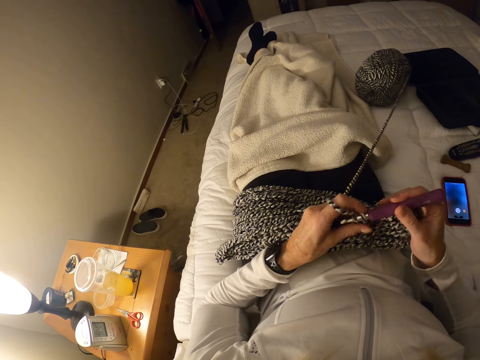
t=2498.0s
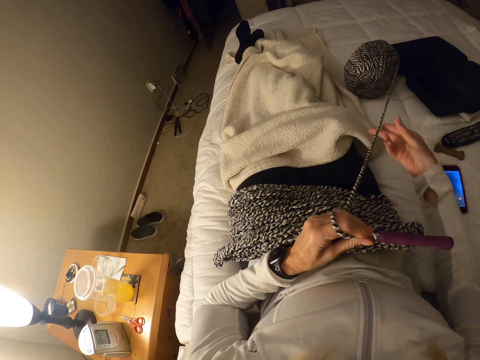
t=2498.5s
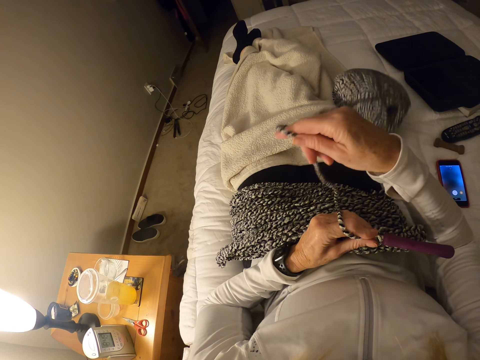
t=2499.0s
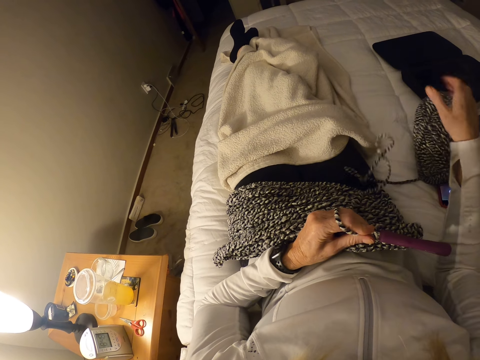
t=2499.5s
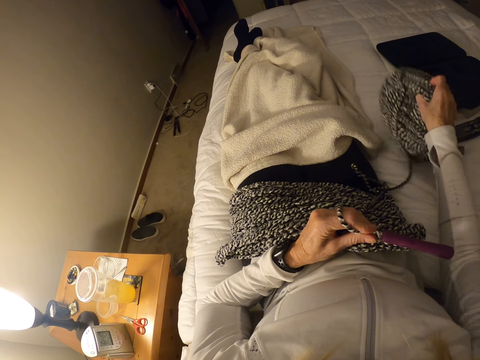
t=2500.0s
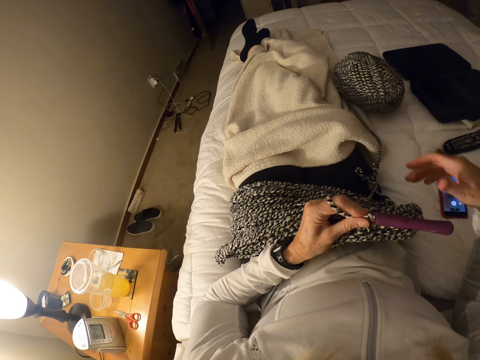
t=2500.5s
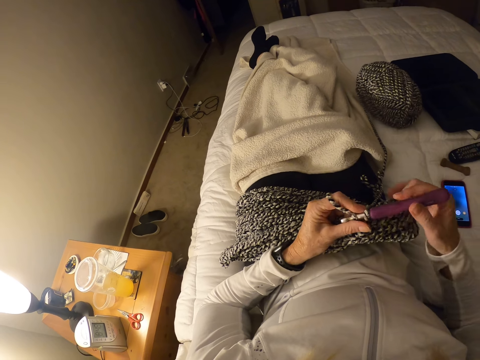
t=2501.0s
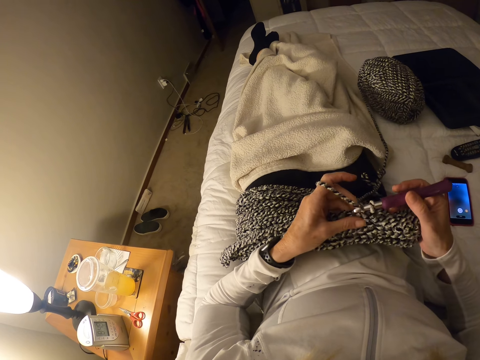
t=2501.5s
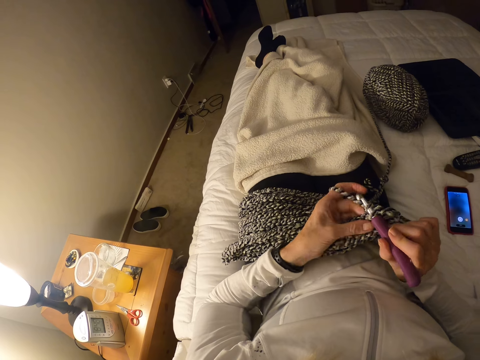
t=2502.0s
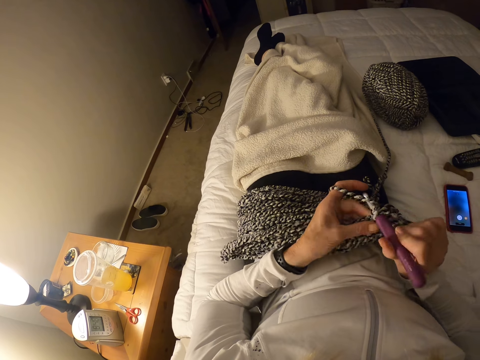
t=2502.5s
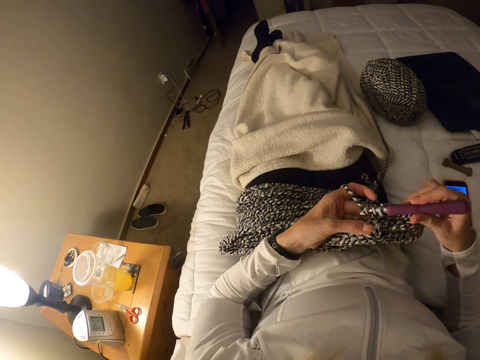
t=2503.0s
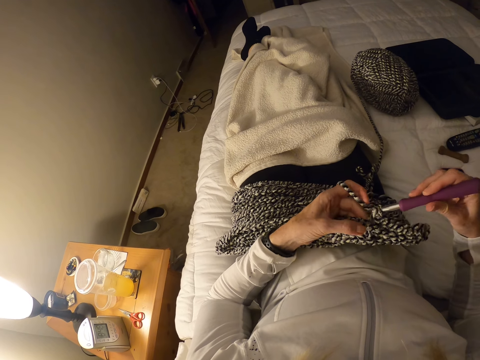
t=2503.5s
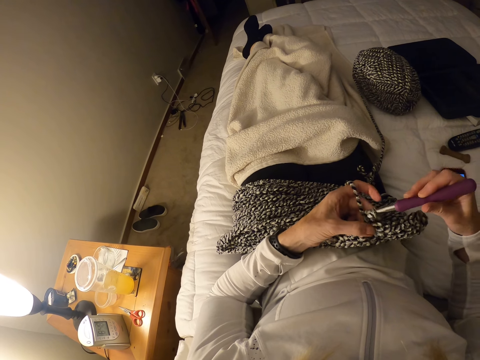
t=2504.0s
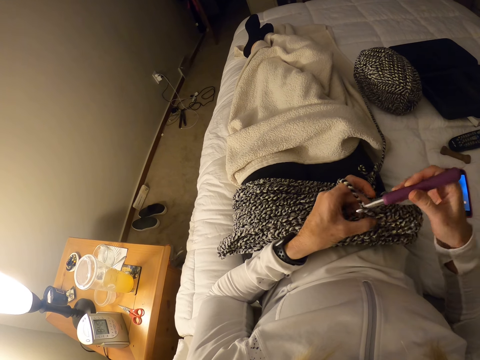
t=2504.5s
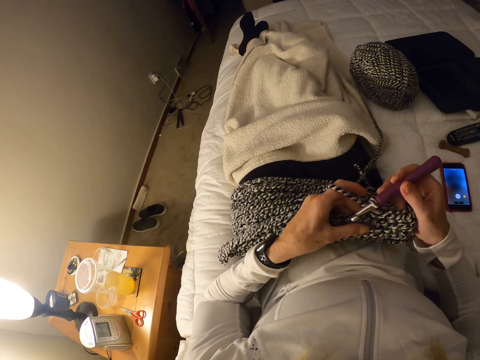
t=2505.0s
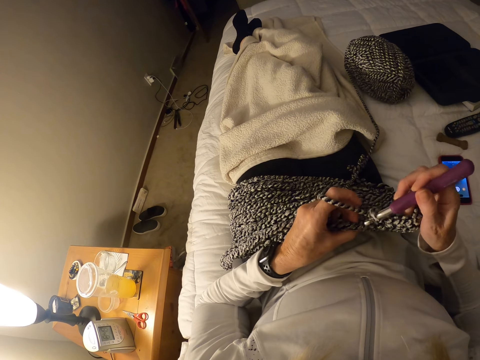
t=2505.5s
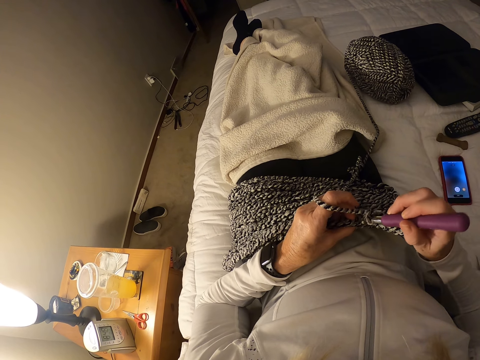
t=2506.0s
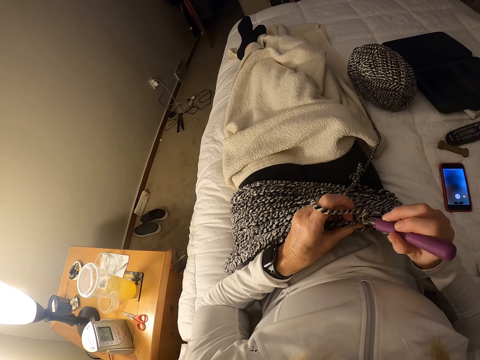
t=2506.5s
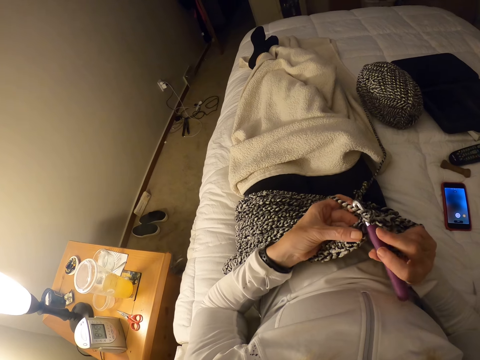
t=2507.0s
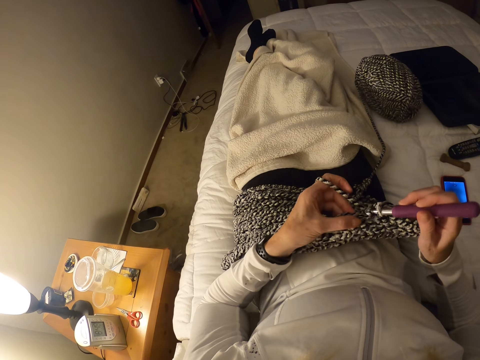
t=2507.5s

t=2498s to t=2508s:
The camera wearer pulls a thread. They touch the knitting thread and throw the knitting thread on the bed. They hold the crochet hook. They crochet the crochet cloth with the crochet hook.

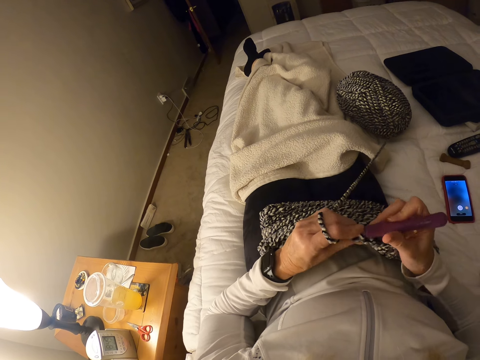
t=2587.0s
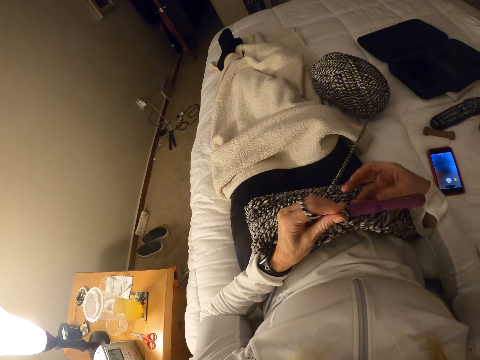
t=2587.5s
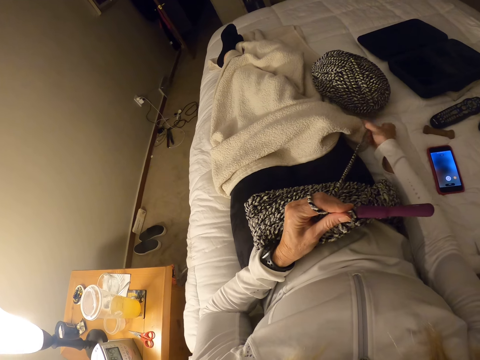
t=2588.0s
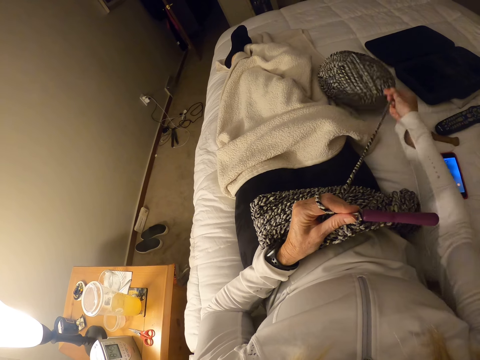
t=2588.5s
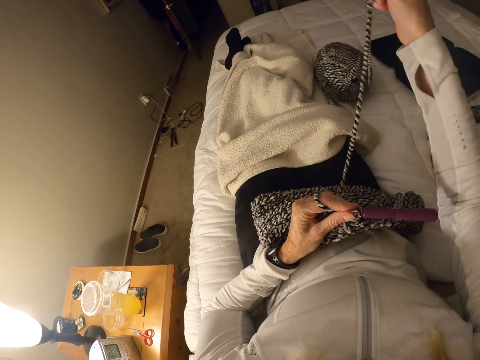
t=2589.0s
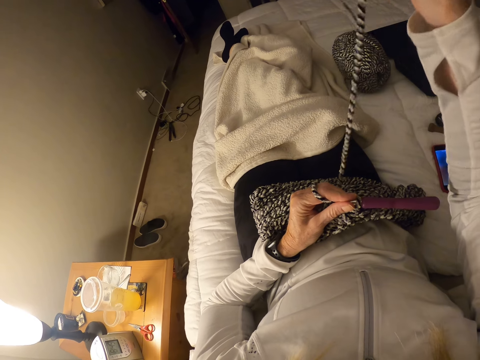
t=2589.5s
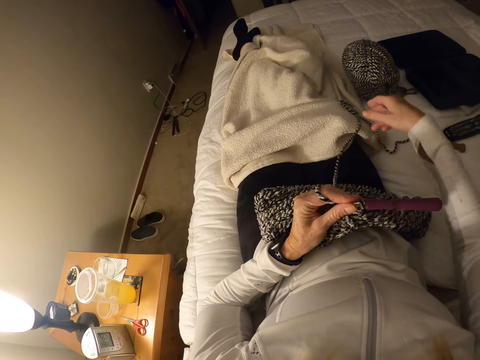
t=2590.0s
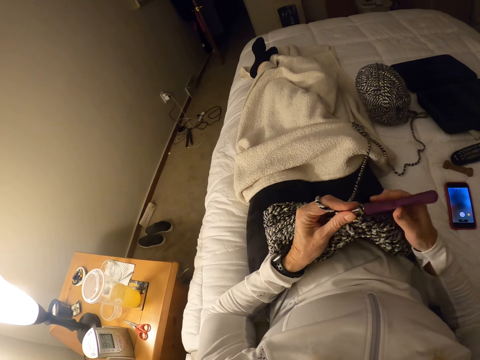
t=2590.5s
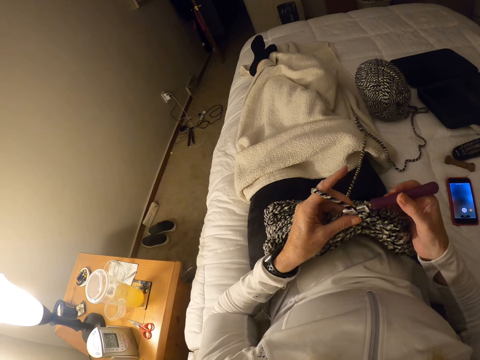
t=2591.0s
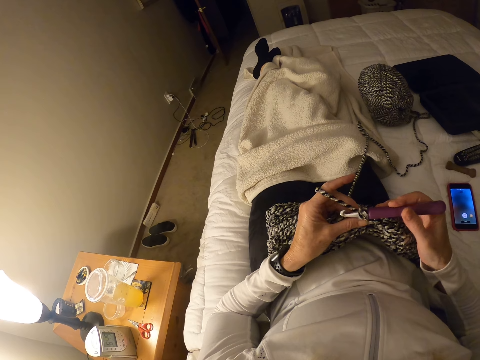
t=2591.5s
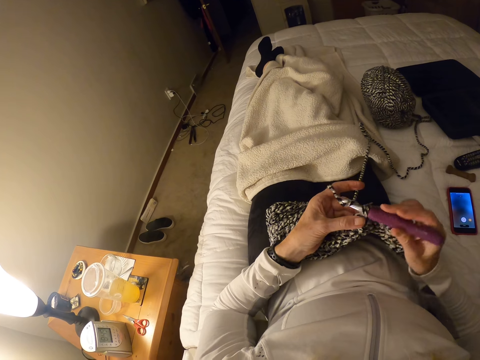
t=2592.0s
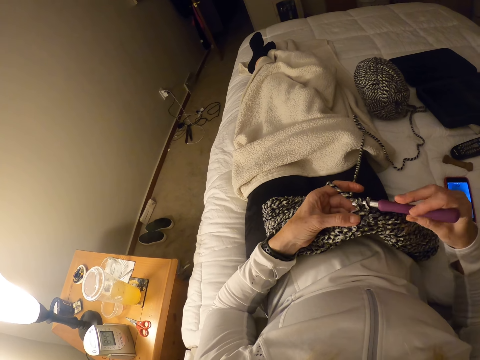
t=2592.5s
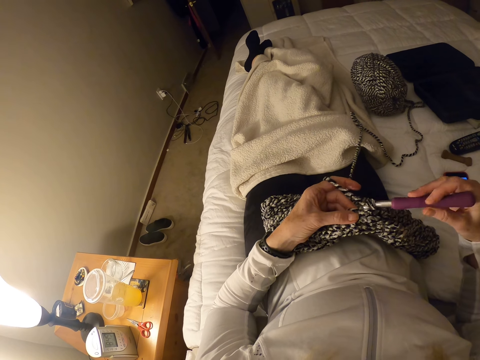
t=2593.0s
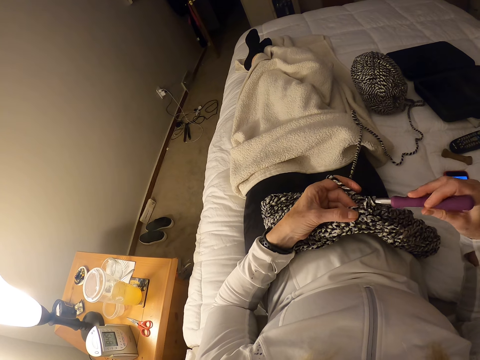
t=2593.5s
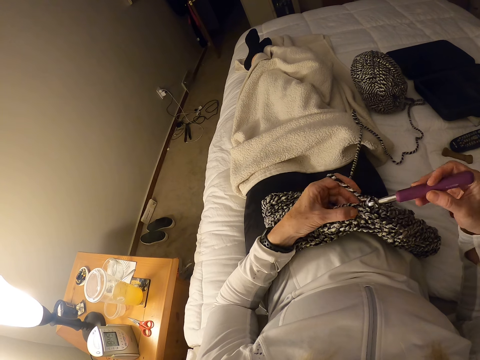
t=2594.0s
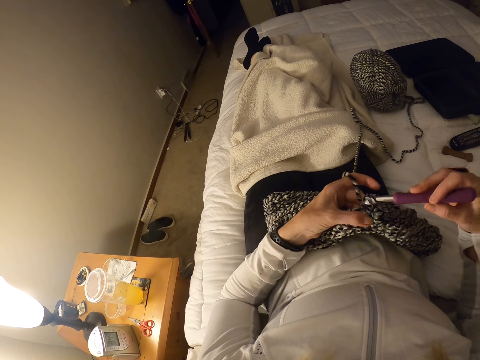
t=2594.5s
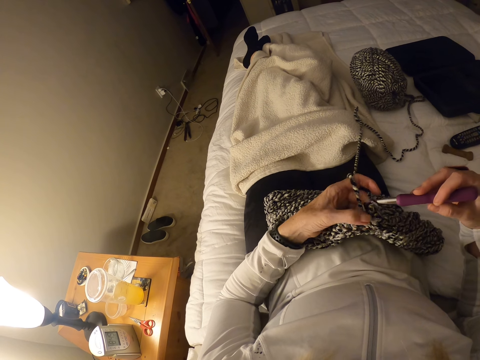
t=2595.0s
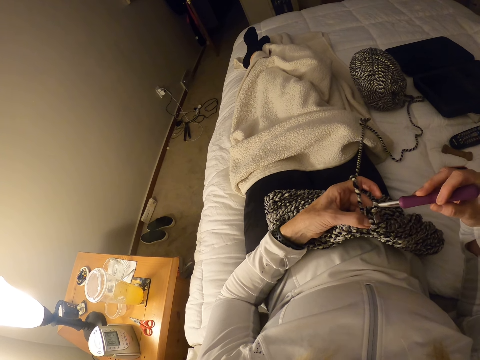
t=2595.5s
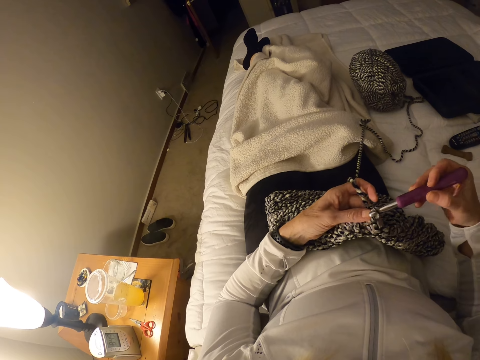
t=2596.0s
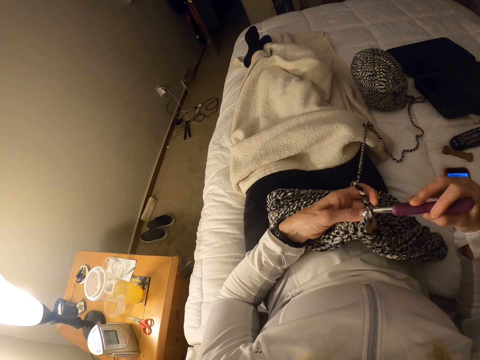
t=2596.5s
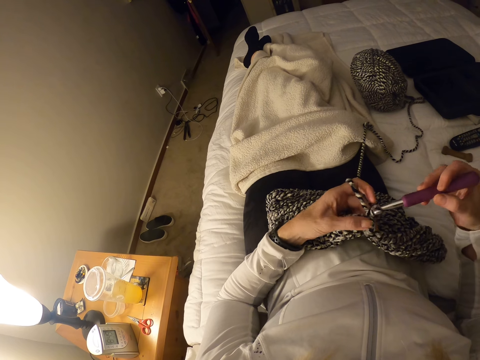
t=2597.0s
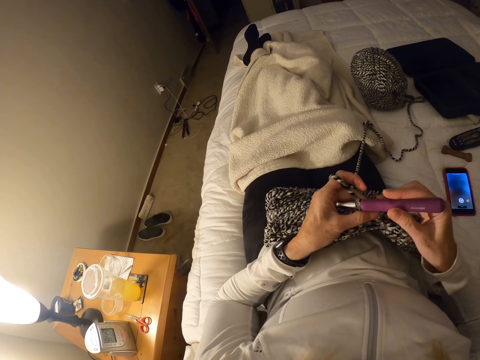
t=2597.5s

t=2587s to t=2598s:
The camera wearer pulls a thread from the yarn. They touch the knitting thread. They hold the crochet hook. They crochet the crochet cloth with the crochet hook.

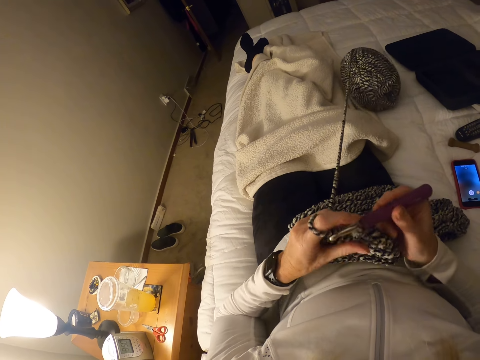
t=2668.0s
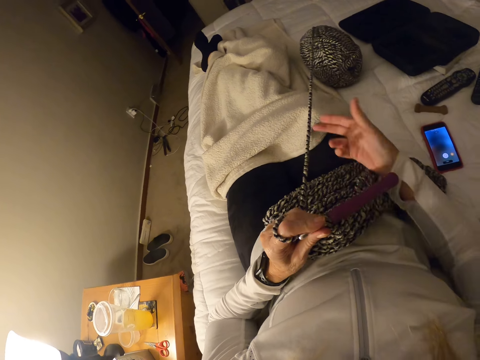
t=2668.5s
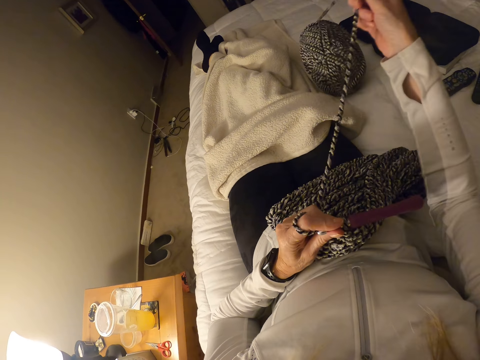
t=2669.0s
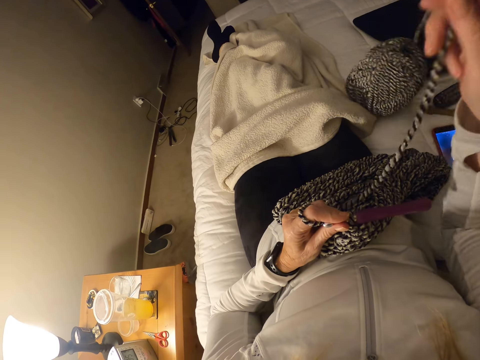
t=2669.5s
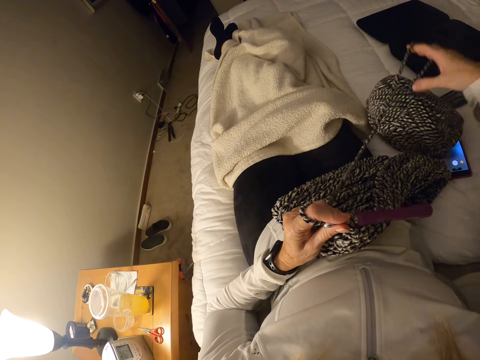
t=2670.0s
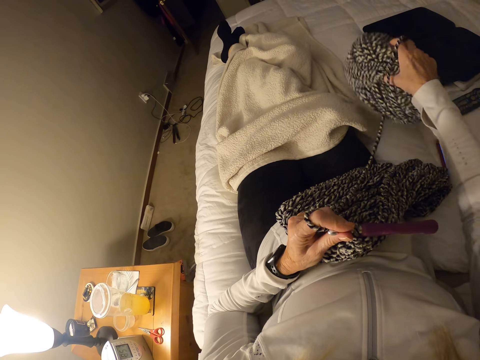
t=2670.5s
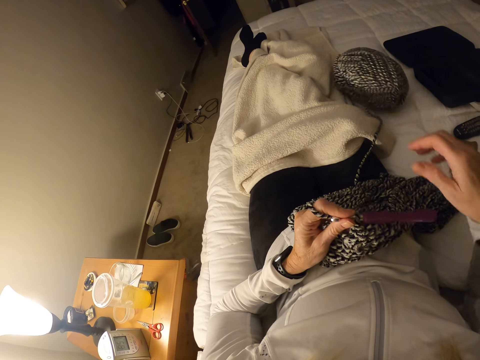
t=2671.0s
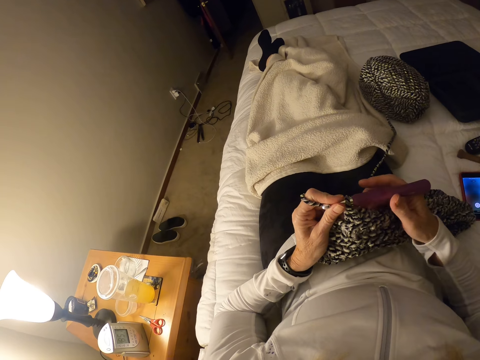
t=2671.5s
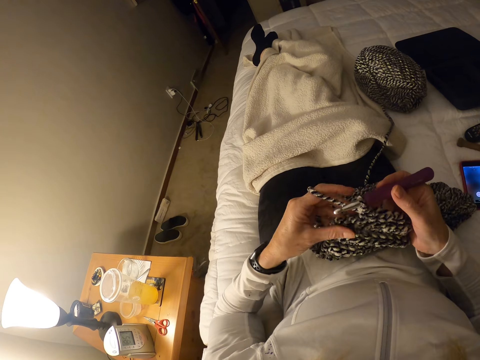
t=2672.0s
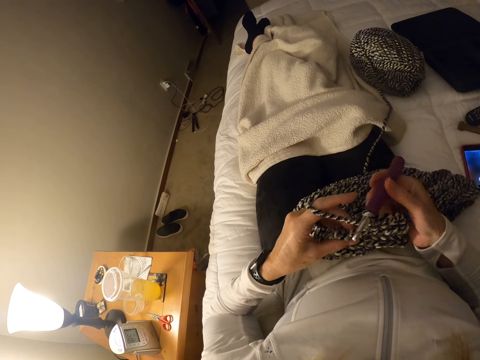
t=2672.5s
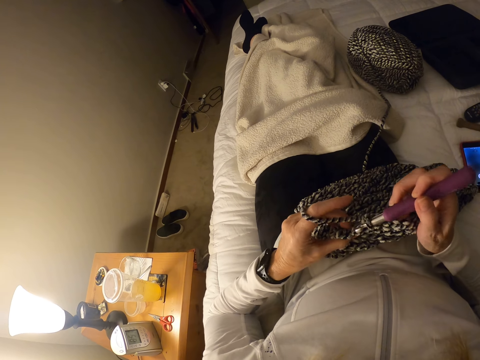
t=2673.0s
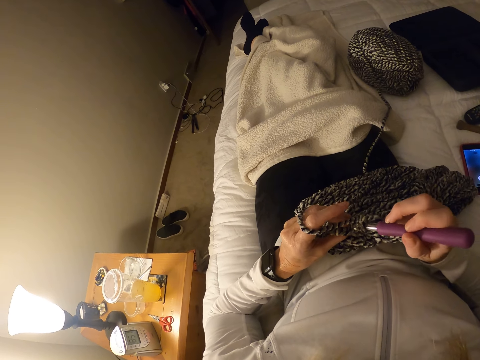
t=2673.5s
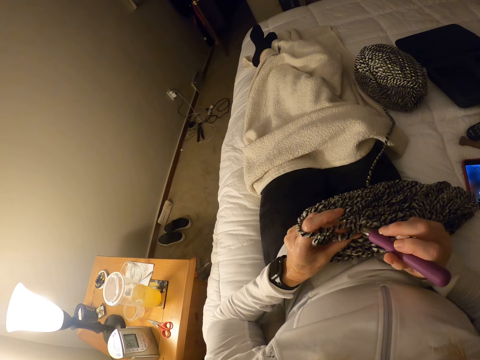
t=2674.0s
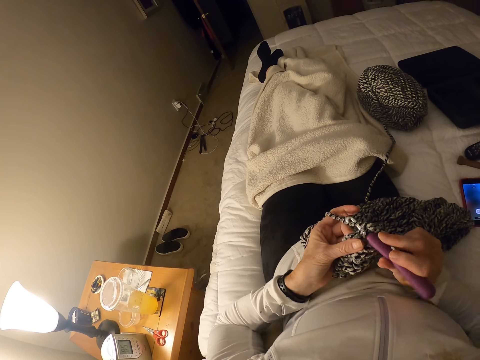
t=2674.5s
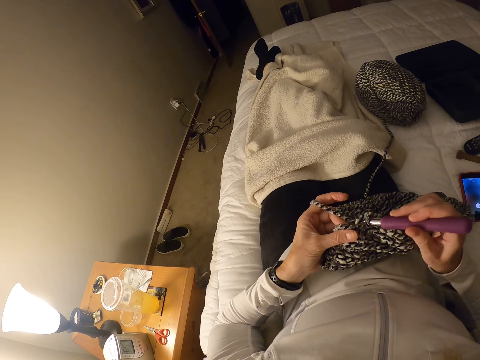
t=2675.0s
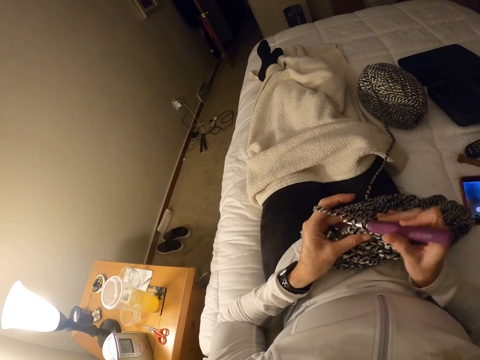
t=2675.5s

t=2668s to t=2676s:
The camera wearer pulls a thread from the yarn. They touch the knitting thread and throw the knitting thread on the bed. They hold the crochet hook. They crochet the crochet cloth with the crochet hook.
